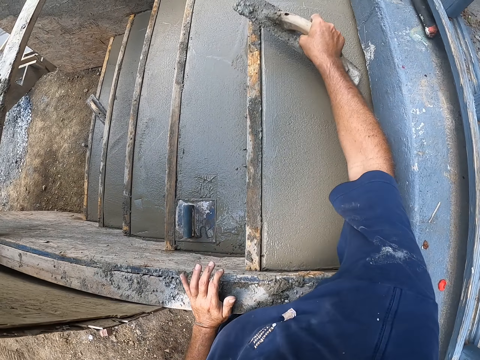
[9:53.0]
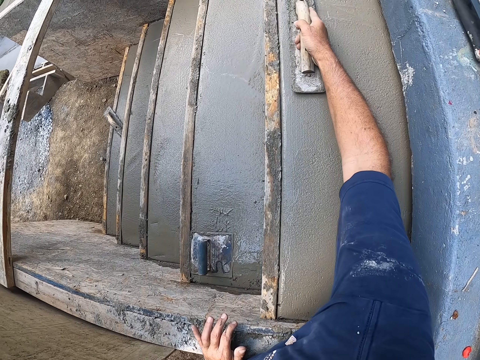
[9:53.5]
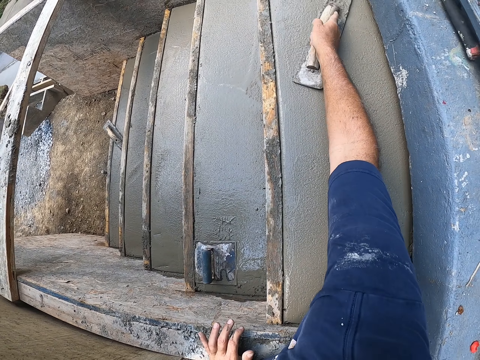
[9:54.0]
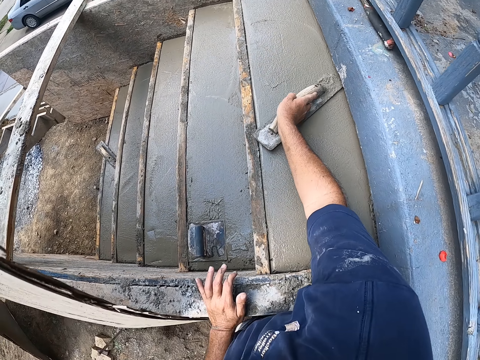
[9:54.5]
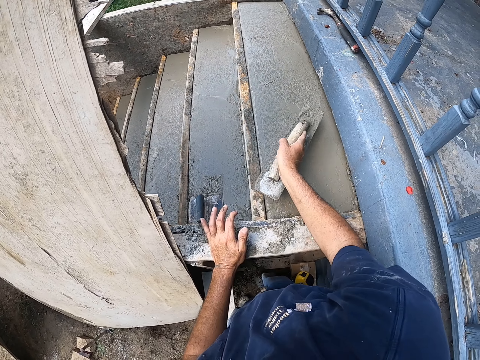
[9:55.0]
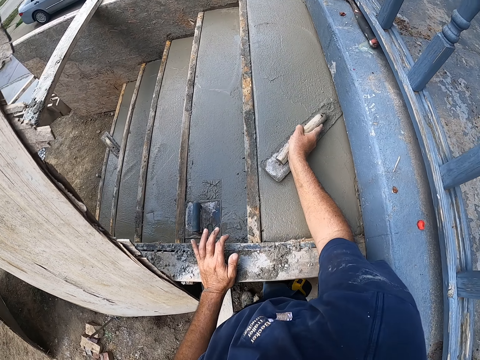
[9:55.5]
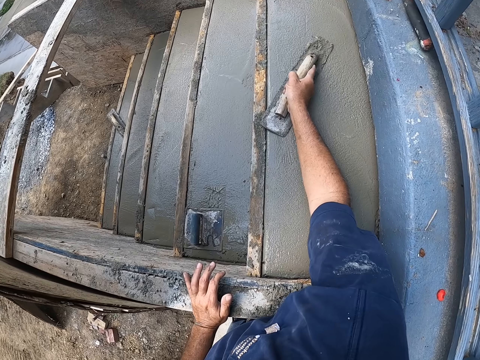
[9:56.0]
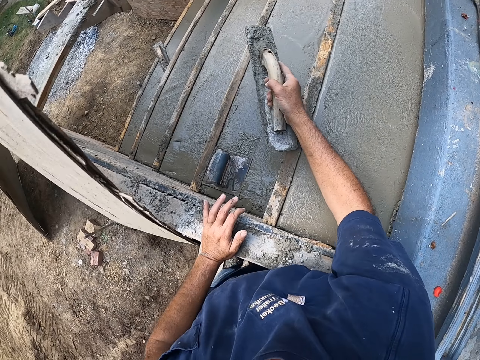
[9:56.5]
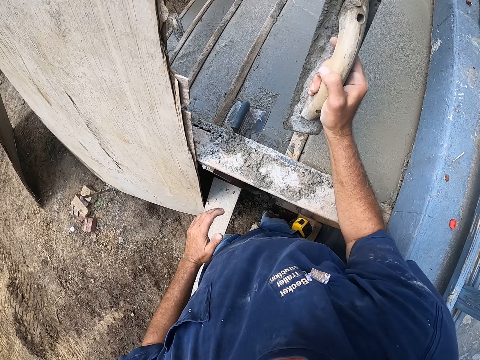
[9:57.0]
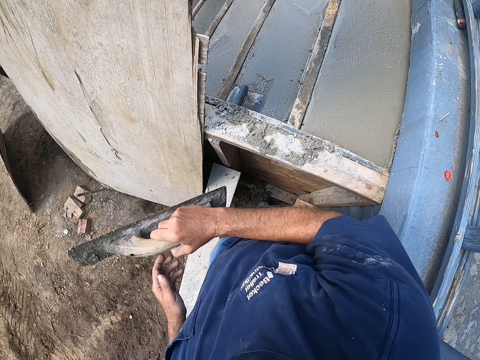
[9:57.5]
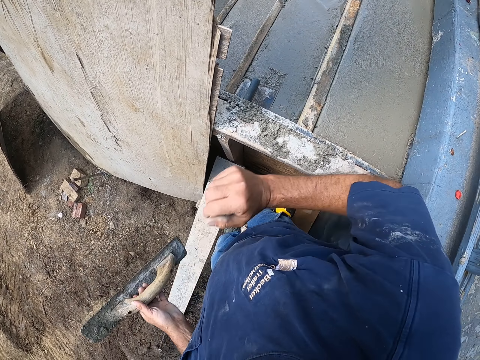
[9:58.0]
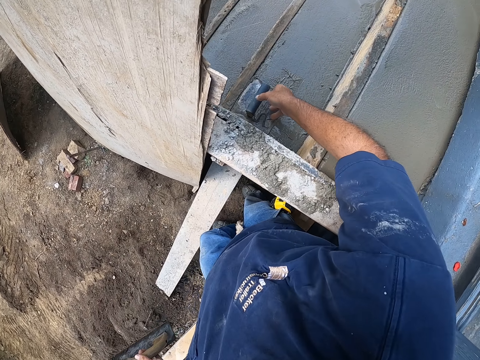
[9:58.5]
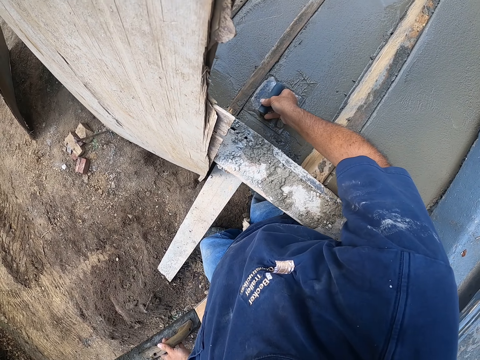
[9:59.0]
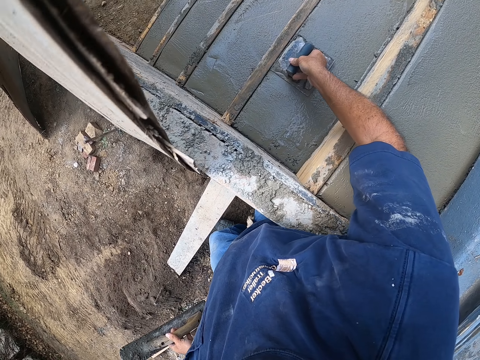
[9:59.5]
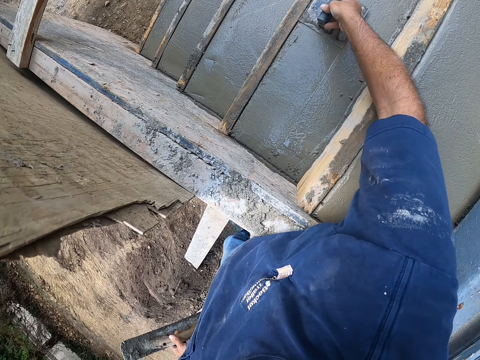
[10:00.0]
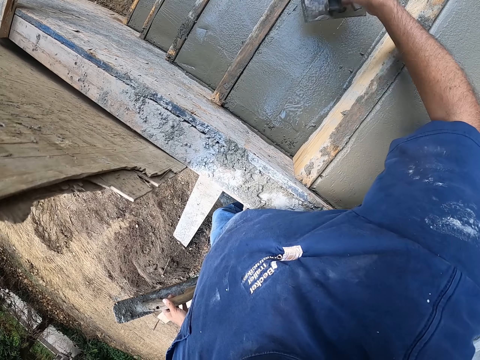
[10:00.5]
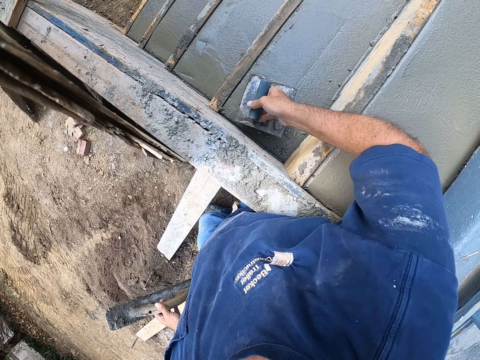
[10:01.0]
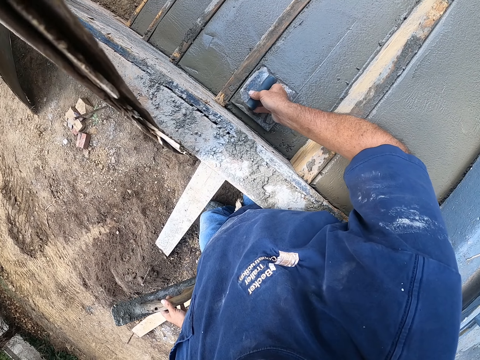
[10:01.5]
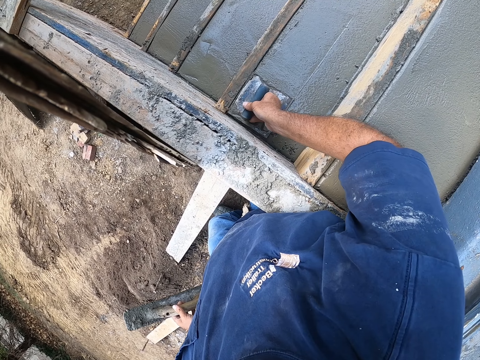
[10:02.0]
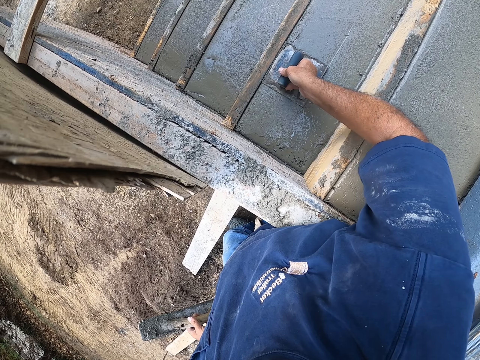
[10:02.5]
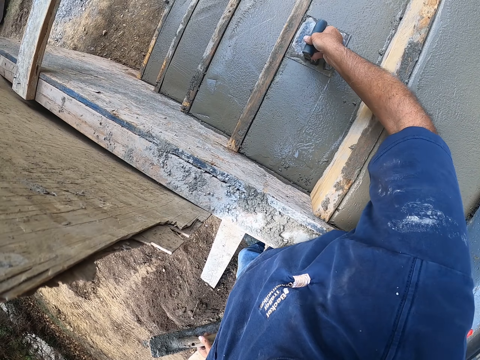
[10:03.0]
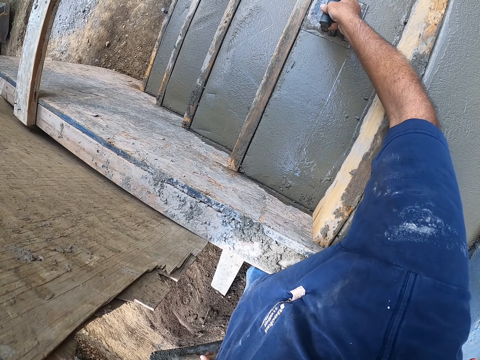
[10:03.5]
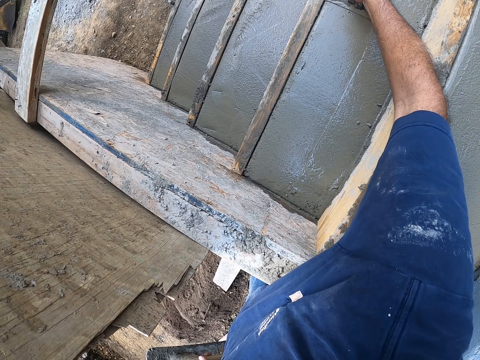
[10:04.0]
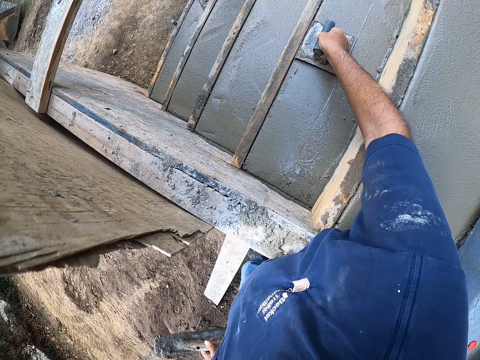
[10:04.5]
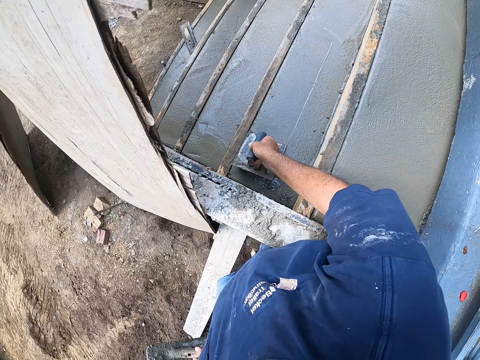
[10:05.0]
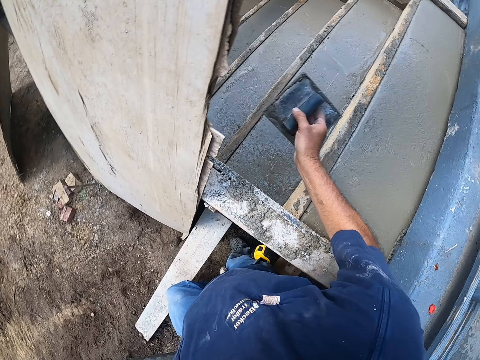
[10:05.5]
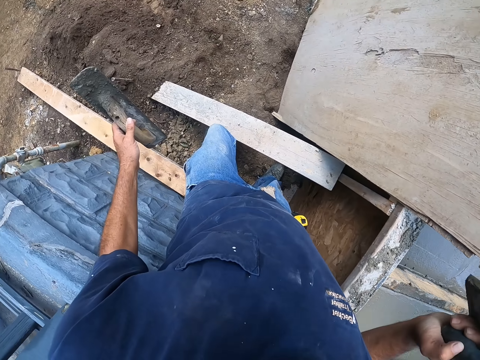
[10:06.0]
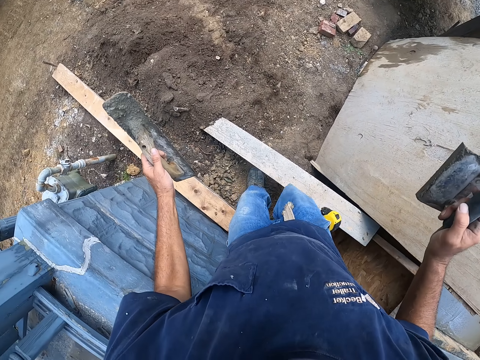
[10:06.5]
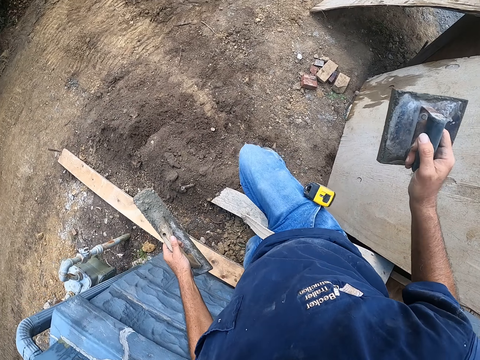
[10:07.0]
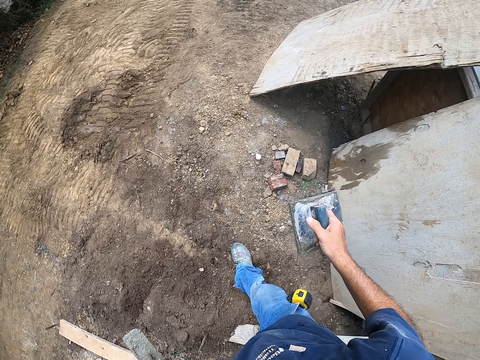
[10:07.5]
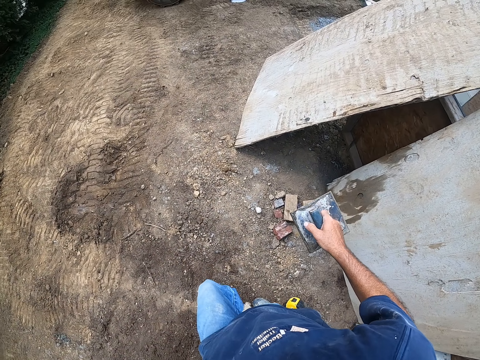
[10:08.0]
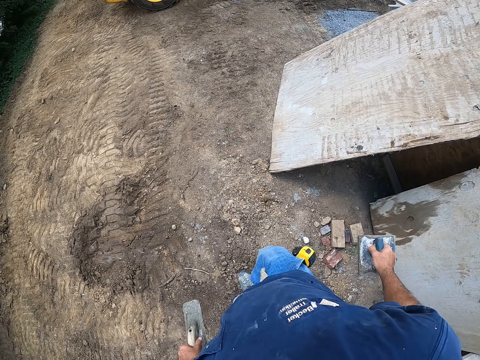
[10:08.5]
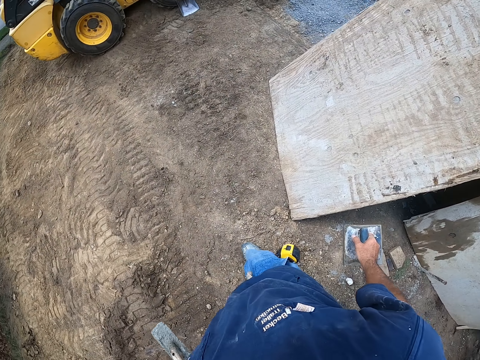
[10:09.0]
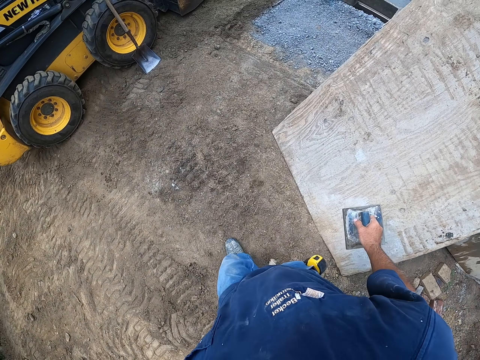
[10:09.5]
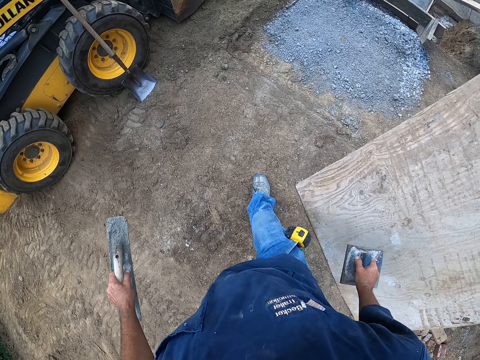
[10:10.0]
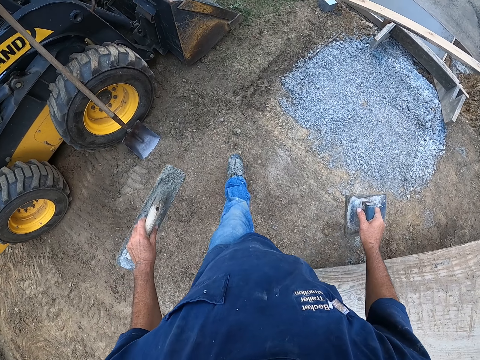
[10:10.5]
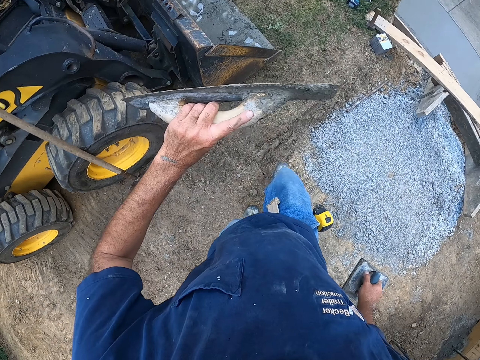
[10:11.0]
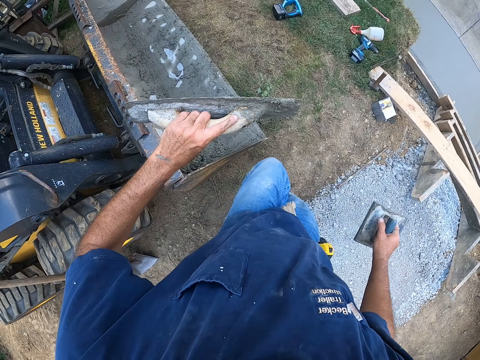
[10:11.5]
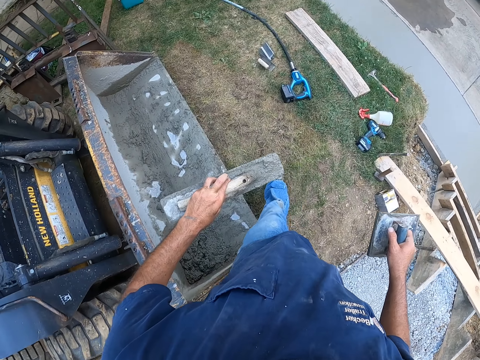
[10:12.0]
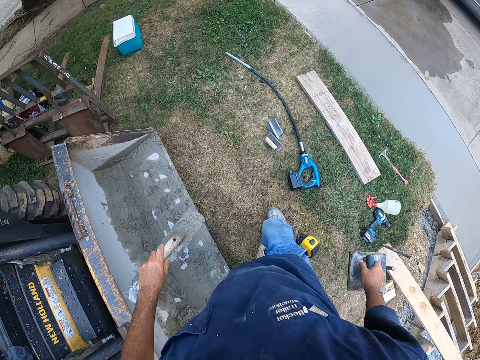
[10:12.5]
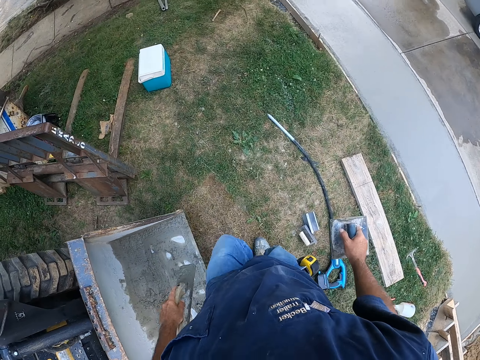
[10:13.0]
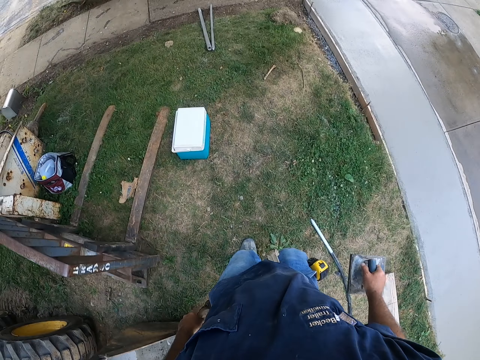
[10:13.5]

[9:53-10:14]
The camera wearer levels the concrete. They put back the steel trowel. They walk away.

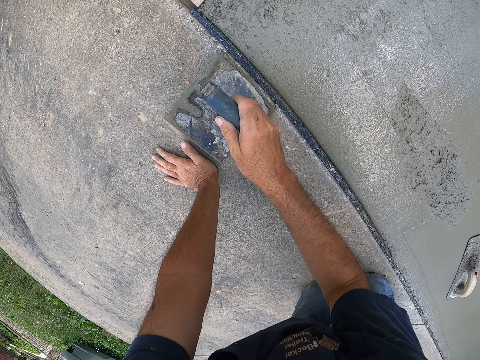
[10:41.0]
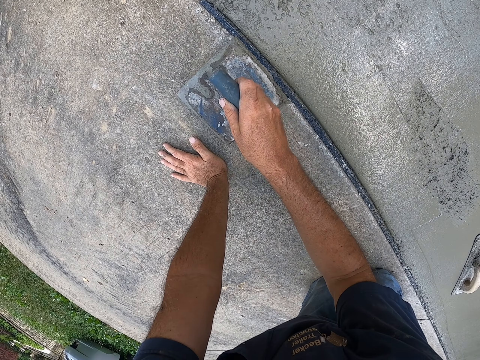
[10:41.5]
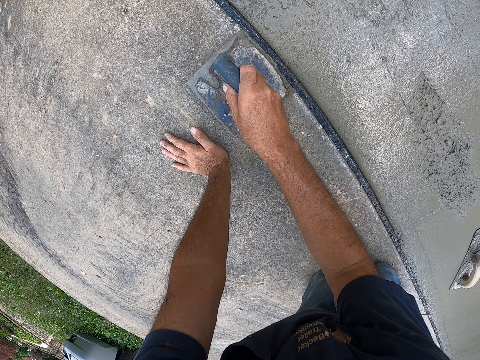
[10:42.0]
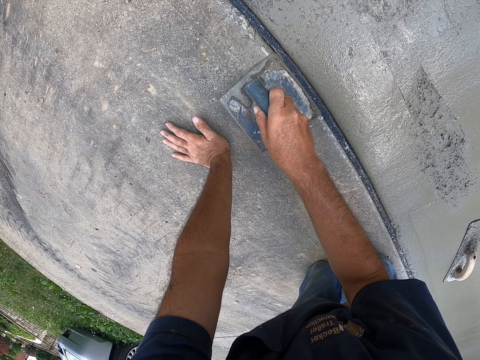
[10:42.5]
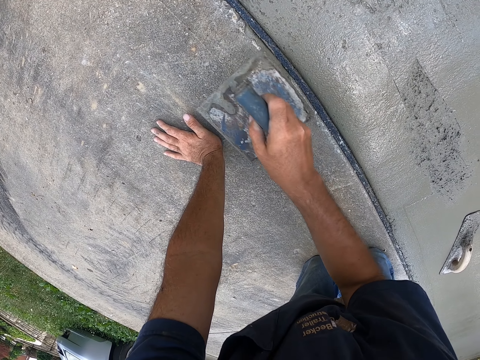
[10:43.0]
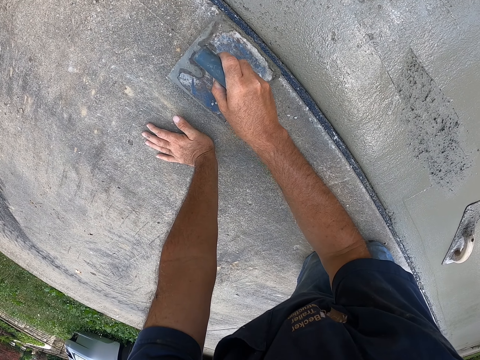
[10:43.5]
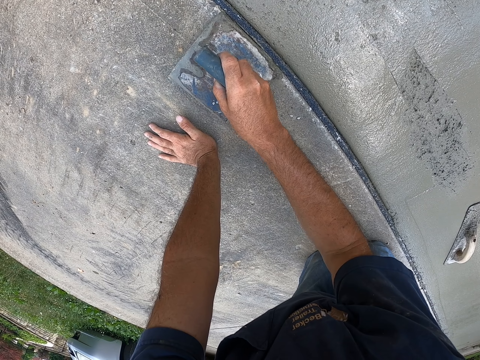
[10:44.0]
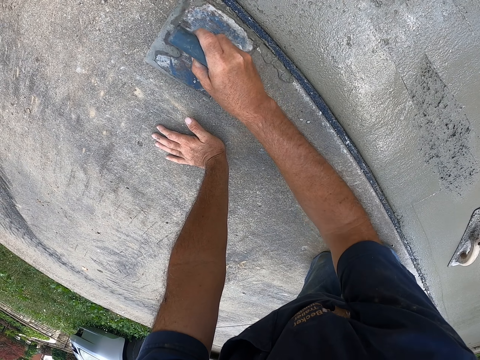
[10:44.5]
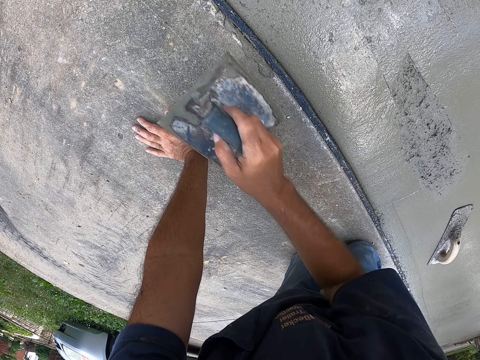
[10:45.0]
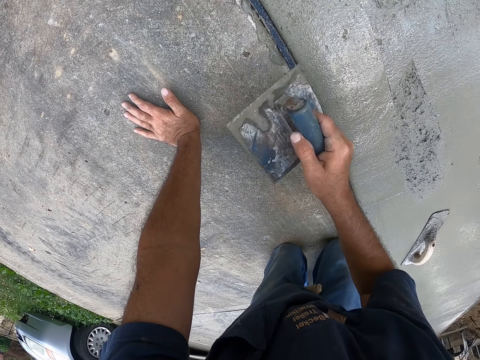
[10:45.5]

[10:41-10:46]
The camera wearer puts concrete on the pavement edge.
